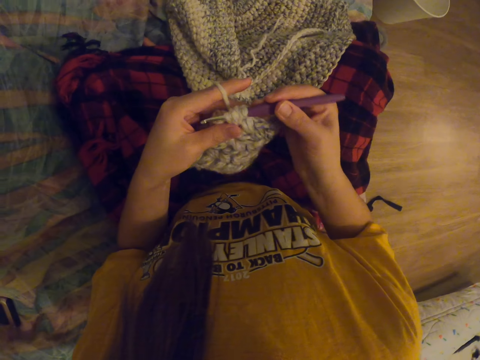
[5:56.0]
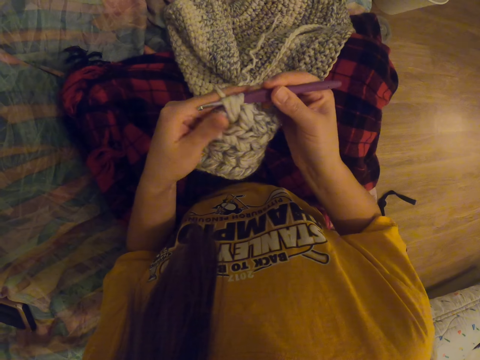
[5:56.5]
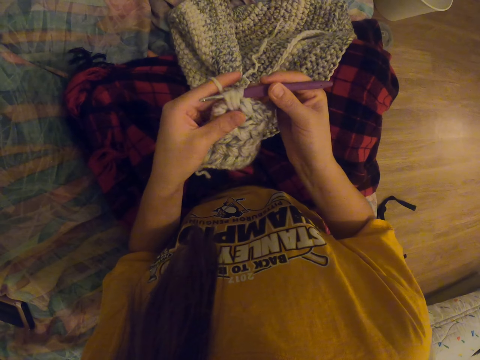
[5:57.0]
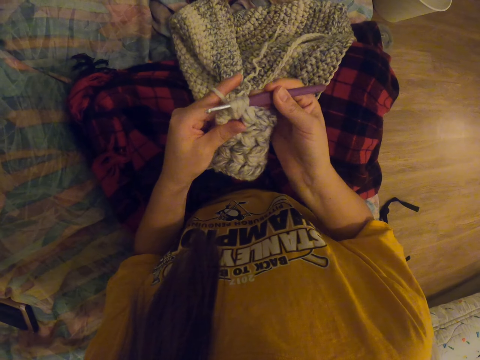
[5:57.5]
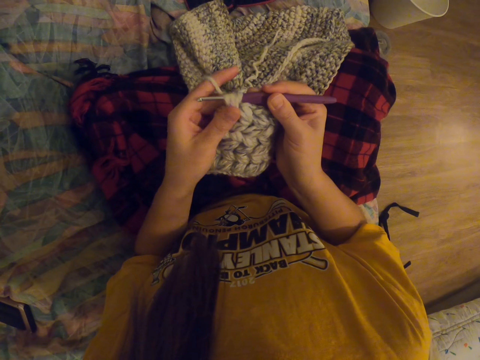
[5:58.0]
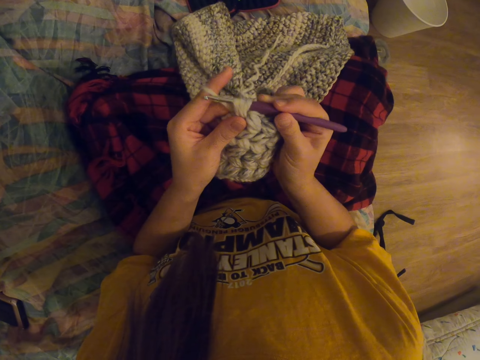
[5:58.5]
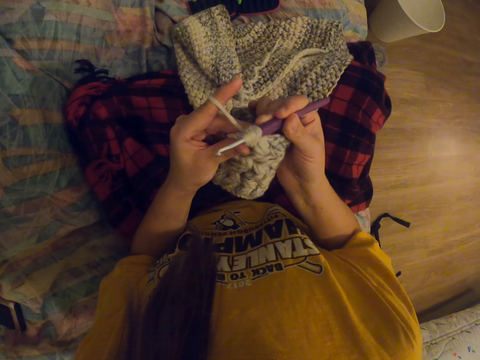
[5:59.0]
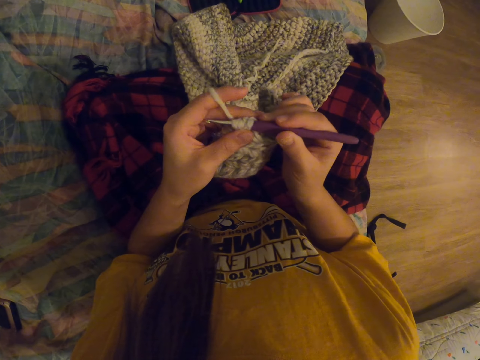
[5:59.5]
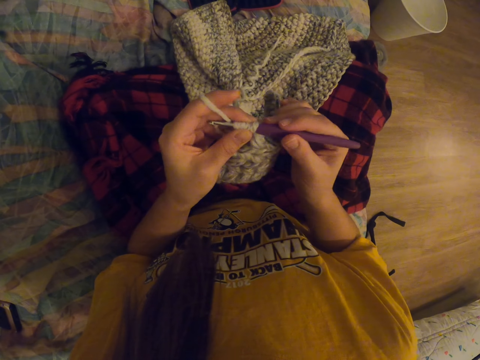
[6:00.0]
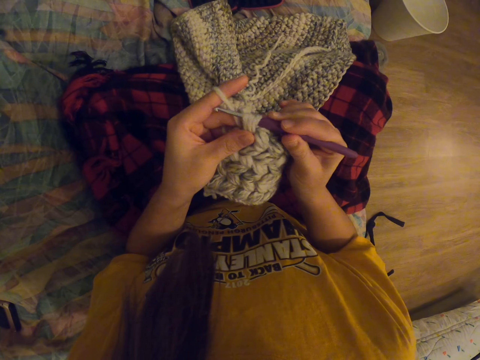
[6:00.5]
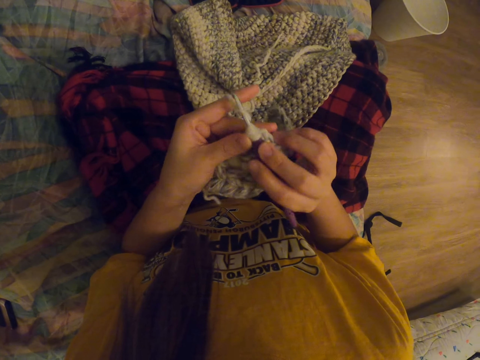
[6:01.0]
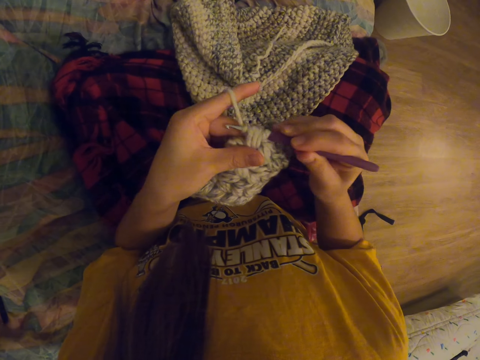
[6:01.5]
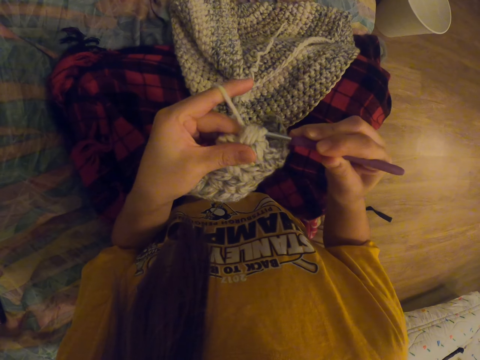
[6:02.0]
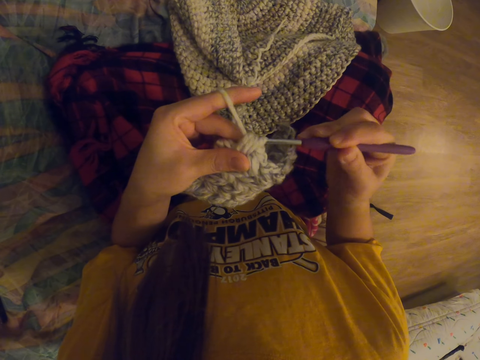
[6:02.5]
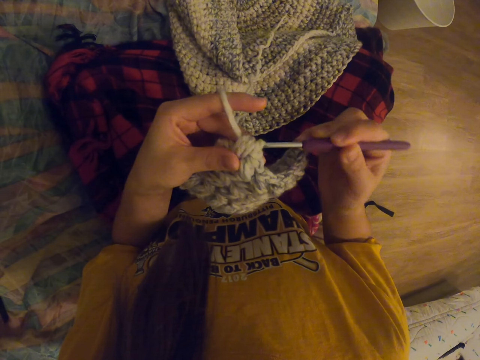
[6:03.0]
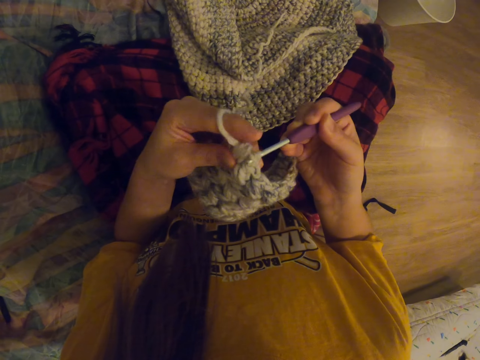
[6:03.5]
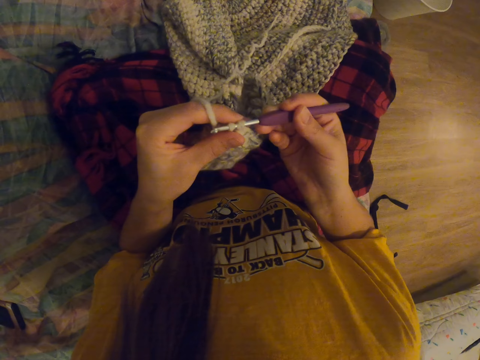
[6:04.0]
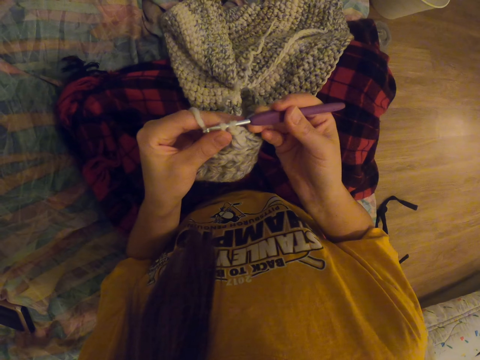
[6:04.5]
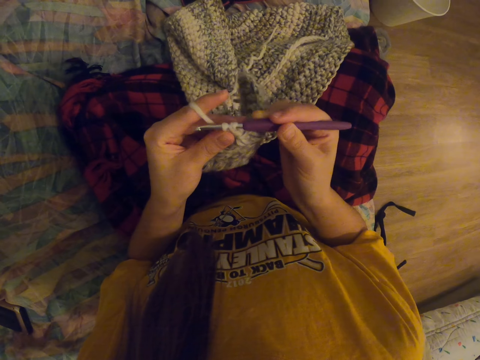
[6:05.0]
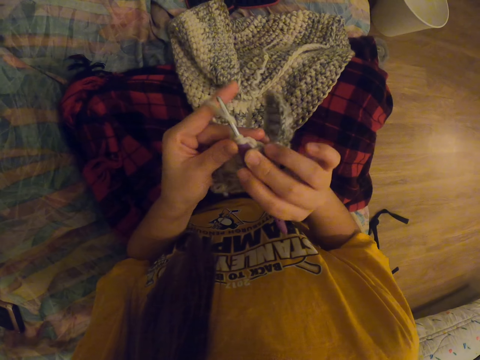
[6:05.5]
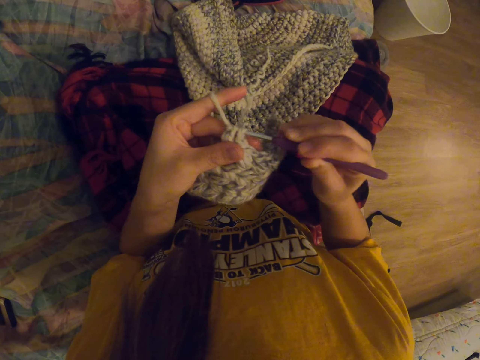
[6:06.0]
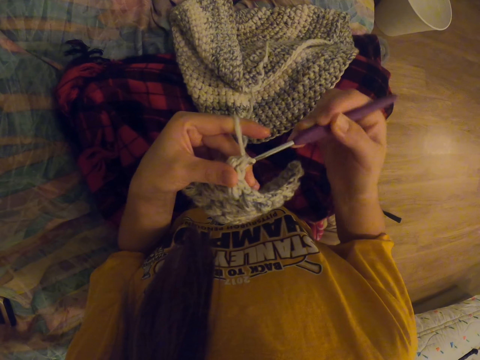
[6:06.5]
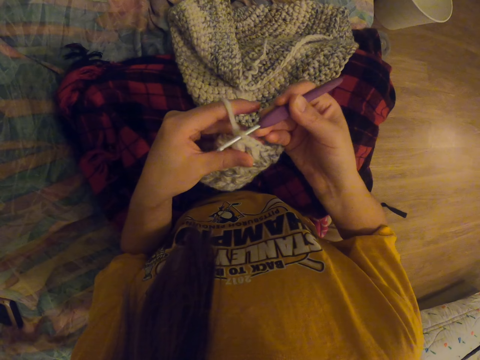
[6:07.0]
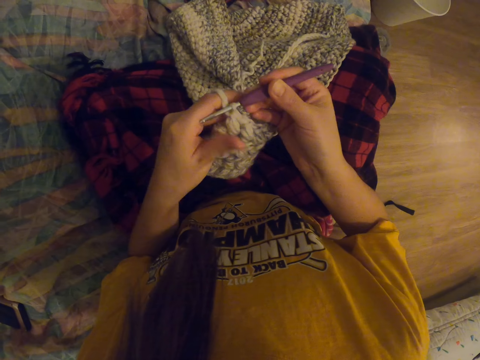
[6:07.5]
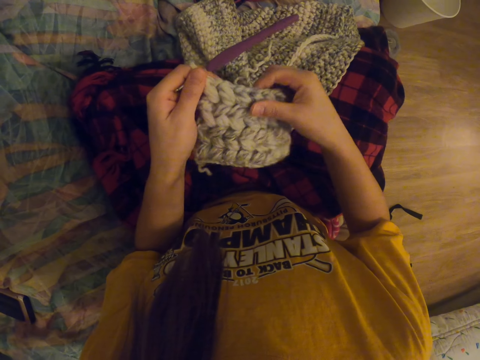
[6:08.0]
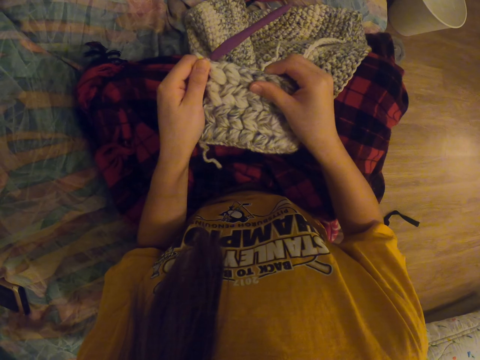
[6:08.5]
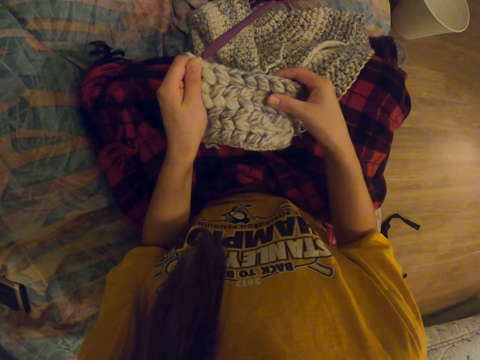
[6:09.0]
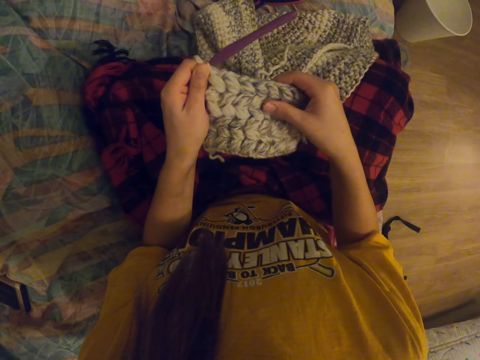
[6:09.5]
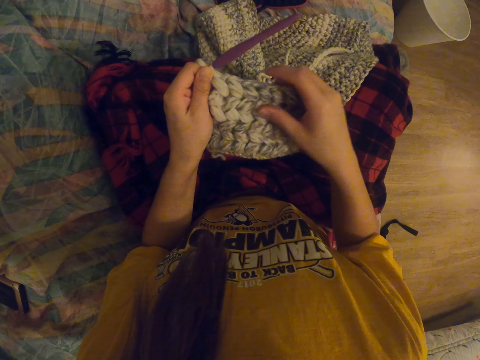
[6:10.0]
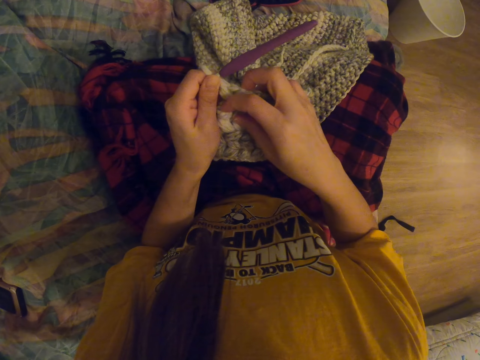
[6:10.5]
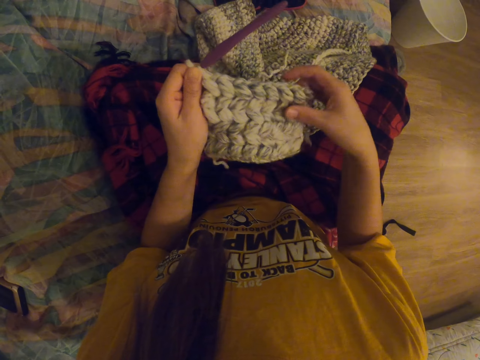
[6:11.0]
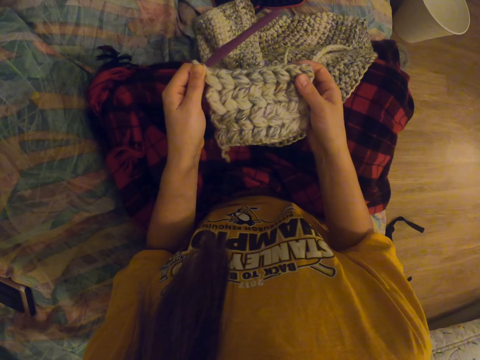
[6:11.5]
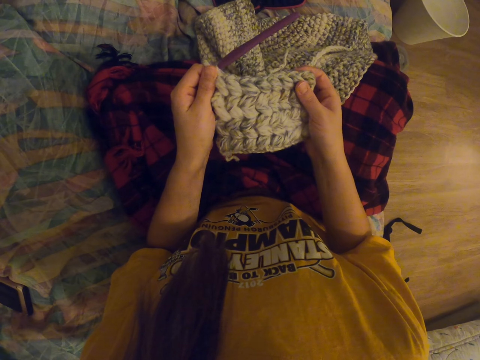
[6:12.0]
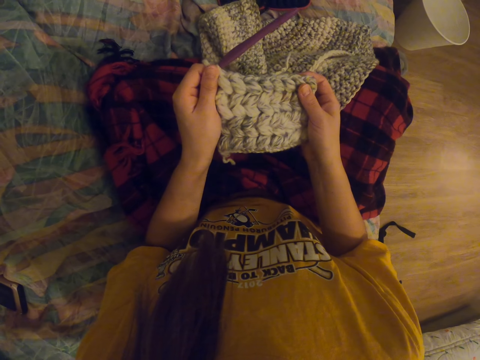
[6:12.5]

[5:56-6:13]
The camera wearer straightens the thread on the crochet. They crochet fabric. They straighten the fabric.

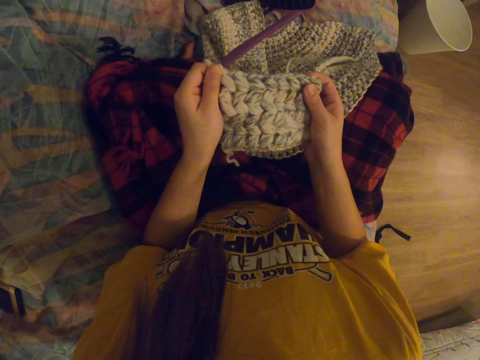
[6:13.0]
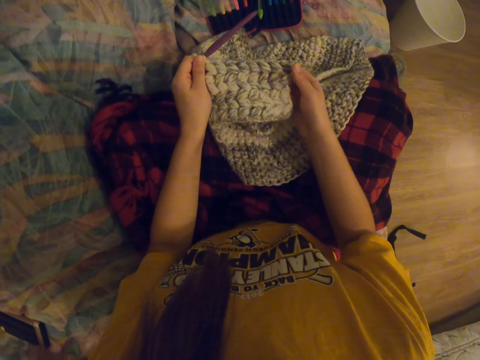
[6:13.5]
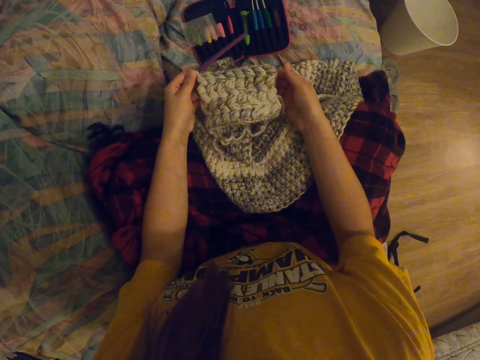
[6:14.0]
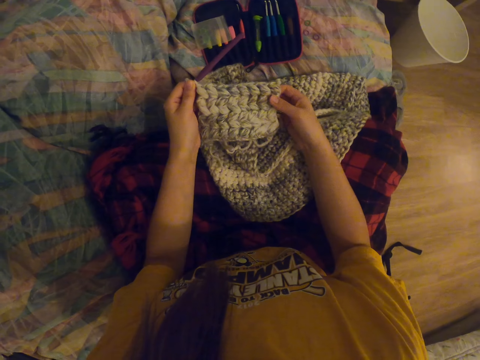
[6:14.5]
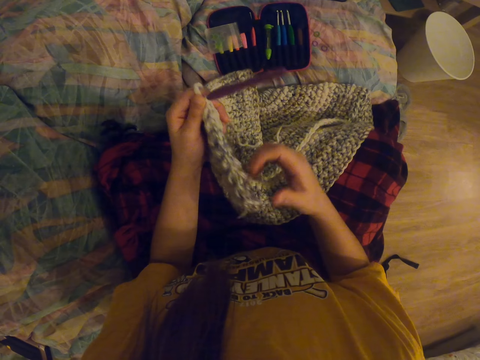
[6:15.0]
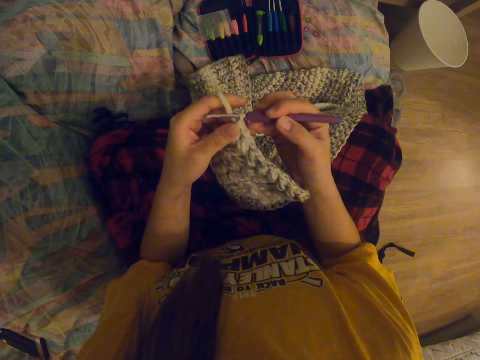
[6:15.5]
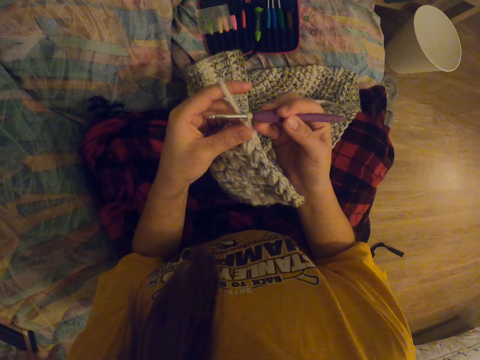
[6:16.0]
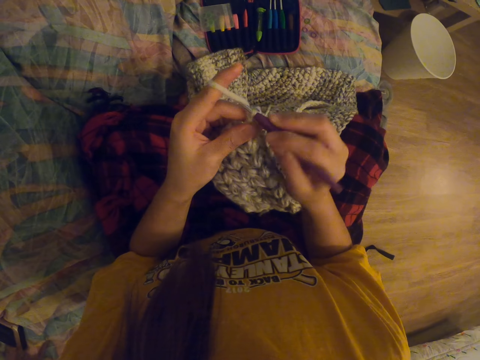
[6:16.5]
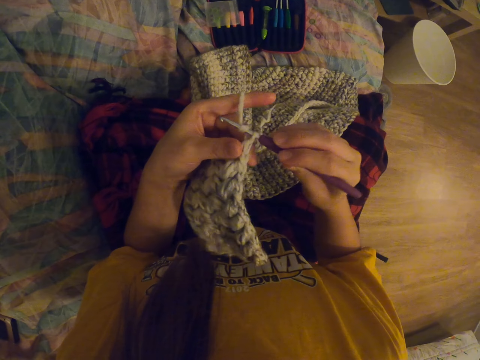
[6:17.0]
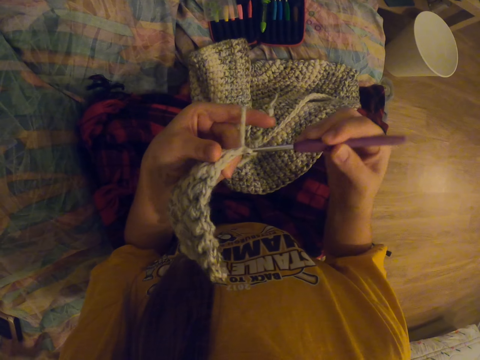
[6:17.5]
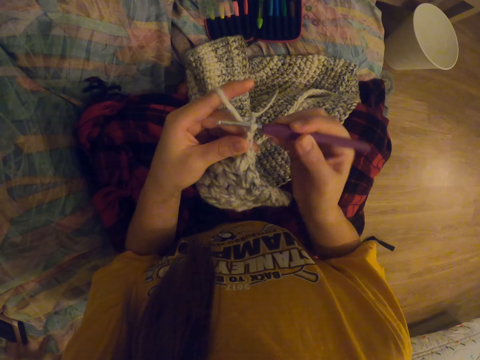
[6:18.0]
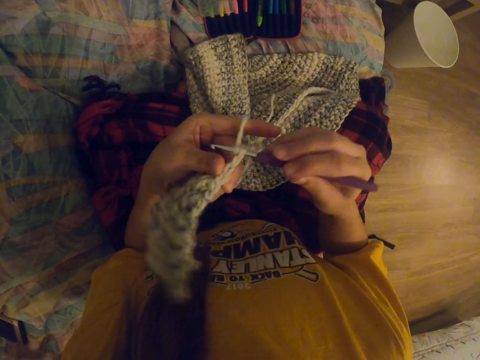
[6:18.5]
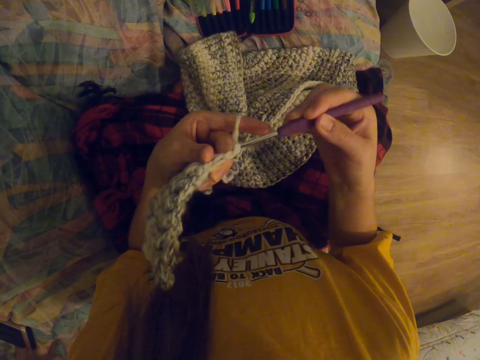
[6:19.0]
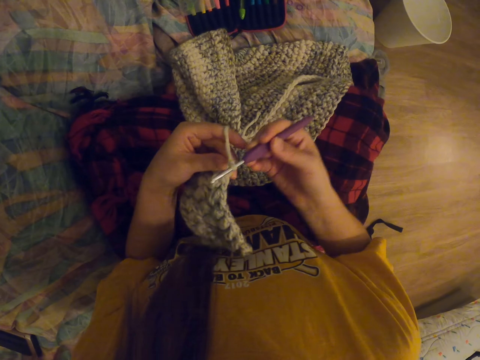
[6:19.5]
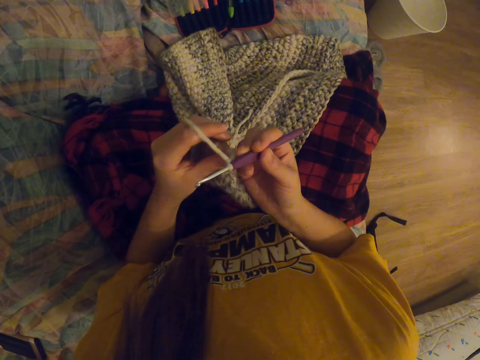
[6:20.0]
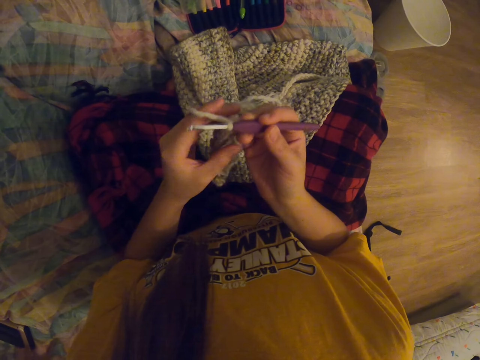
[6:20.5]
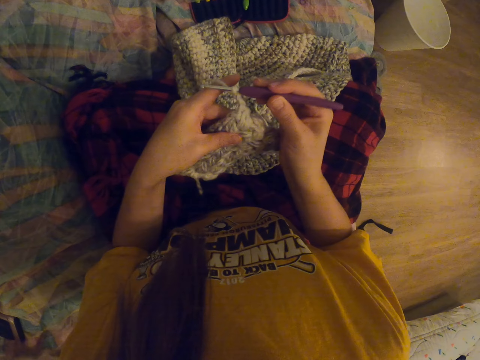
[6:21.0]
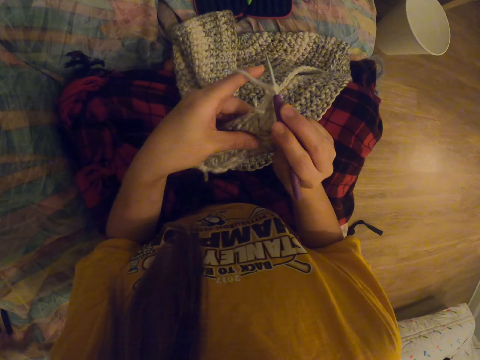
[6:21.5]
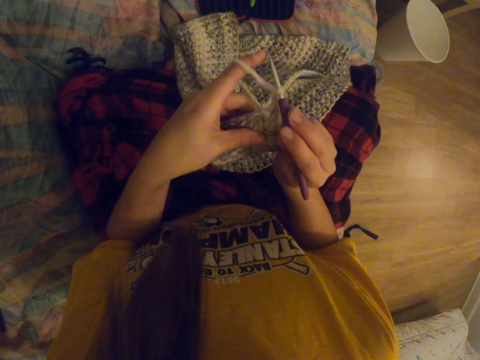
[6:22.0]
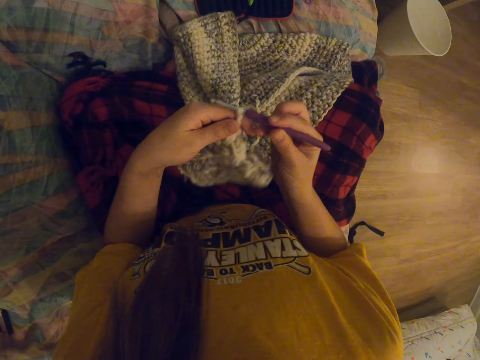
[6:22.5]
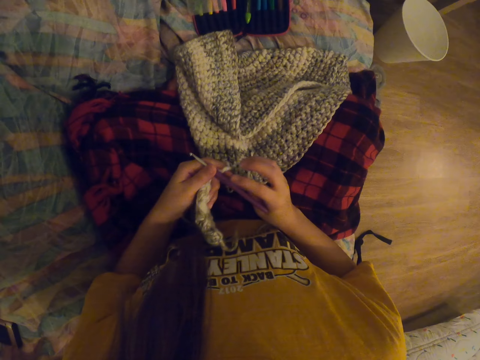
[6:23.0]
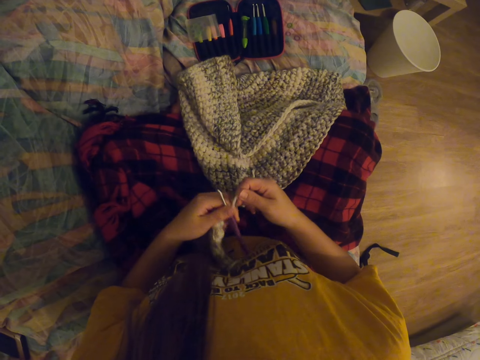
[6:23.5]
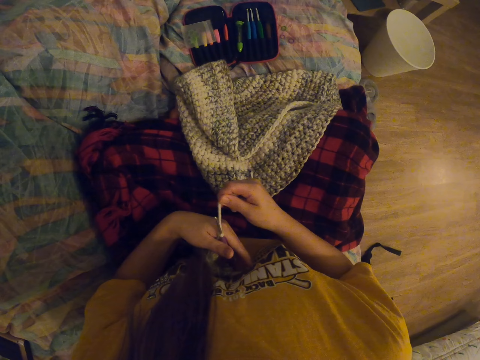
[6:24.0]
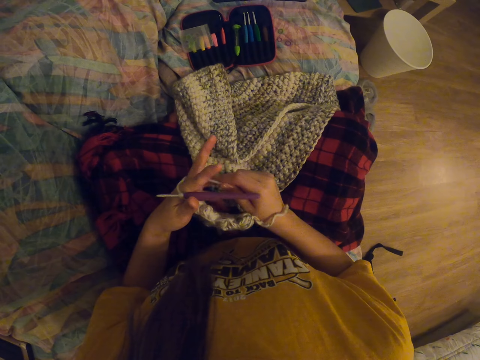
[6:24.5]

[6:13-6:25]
The camera wearer crochets fabric with a crochet hook. She rotates the crochet. She rolls the yarn around her fingers.
